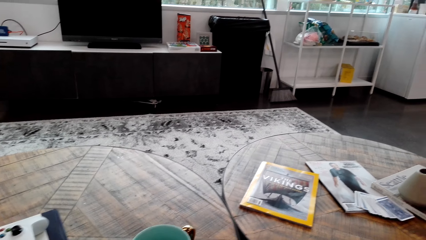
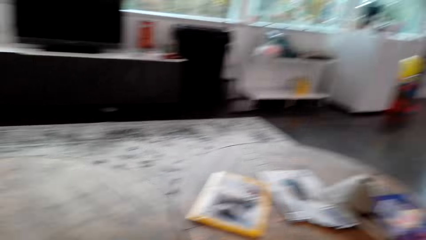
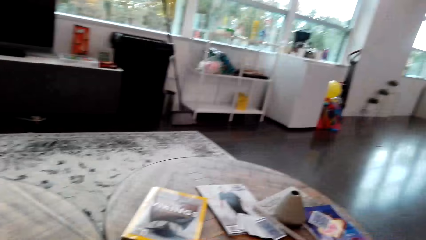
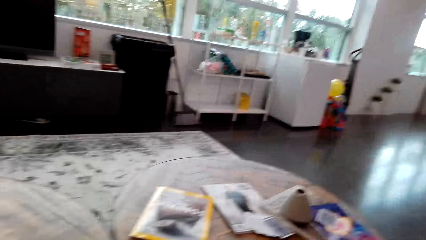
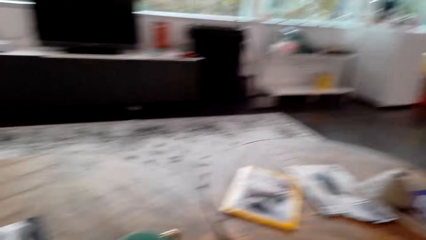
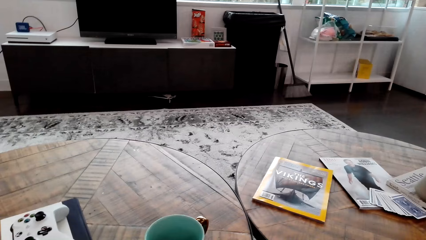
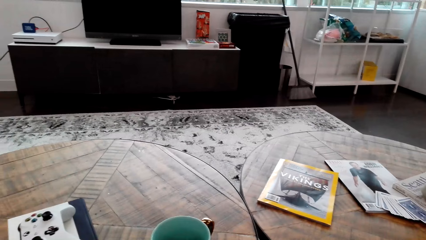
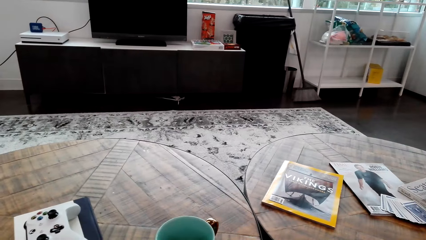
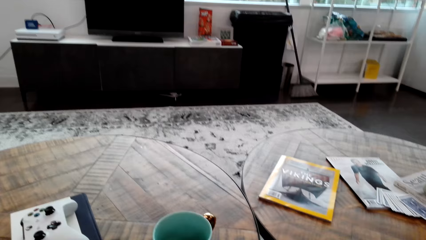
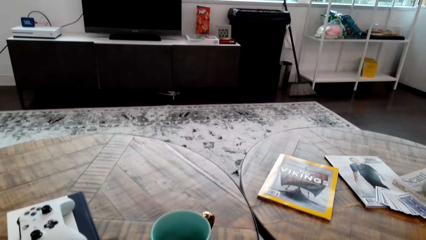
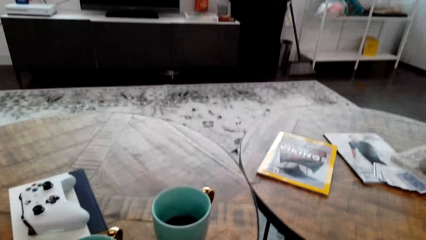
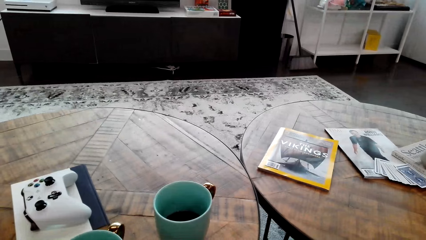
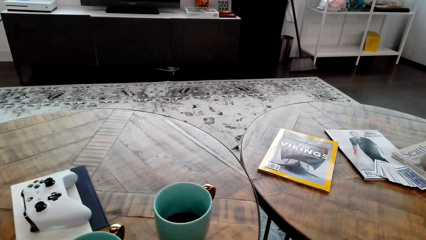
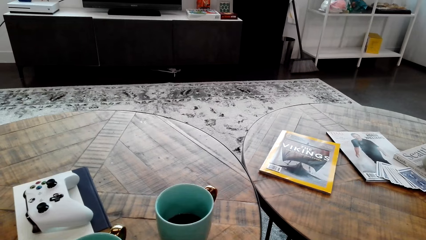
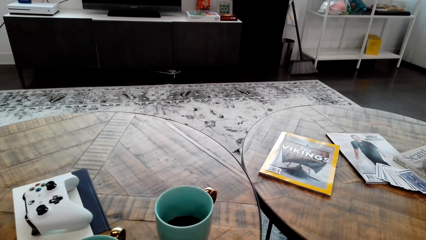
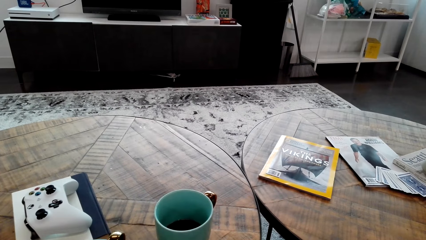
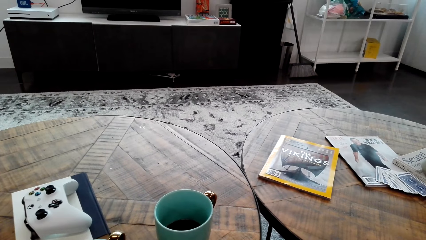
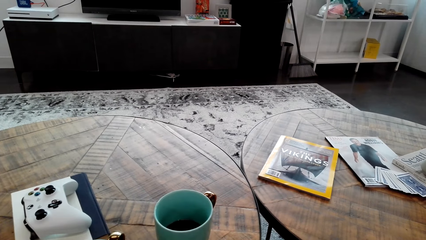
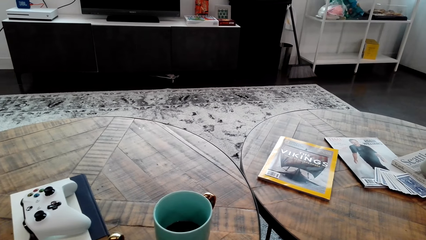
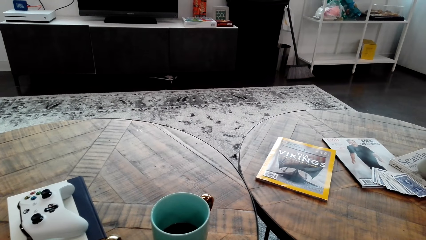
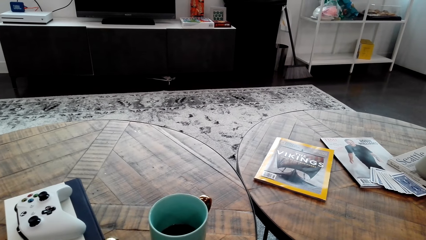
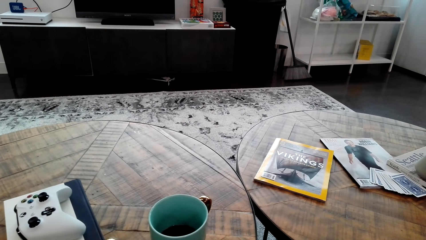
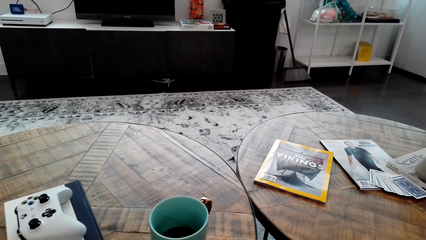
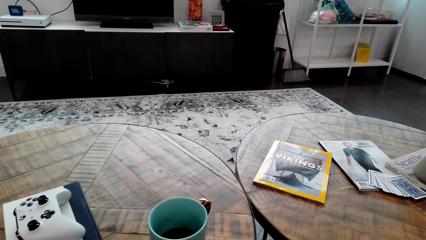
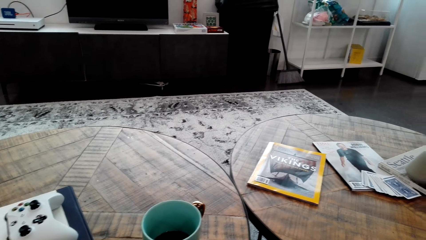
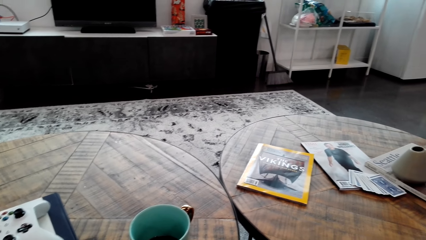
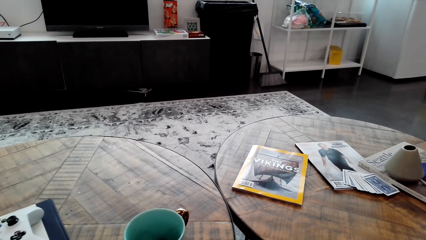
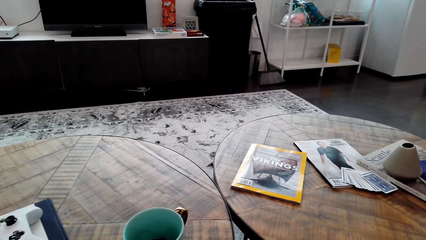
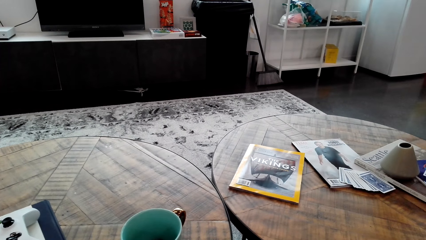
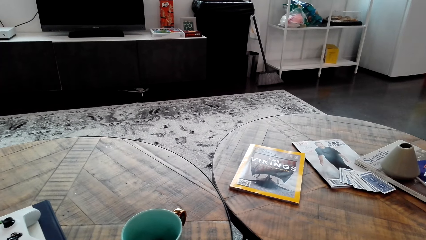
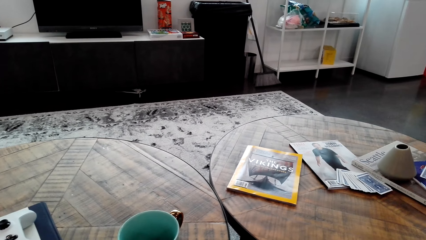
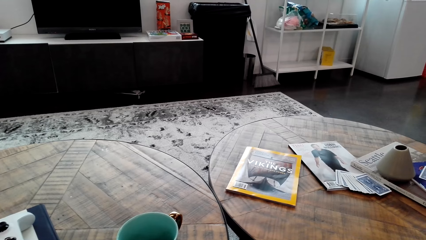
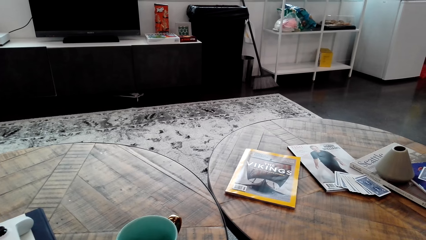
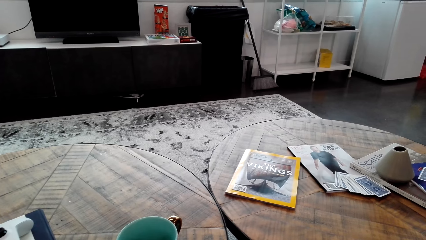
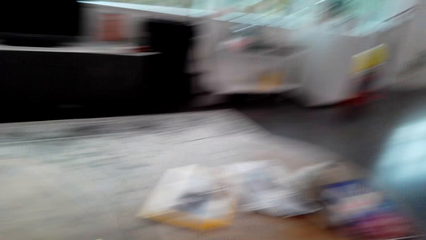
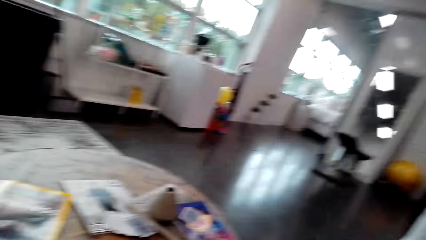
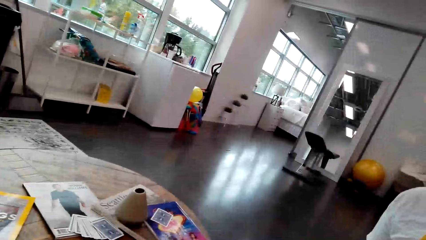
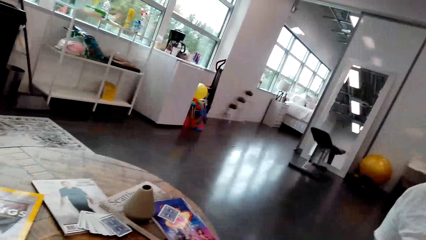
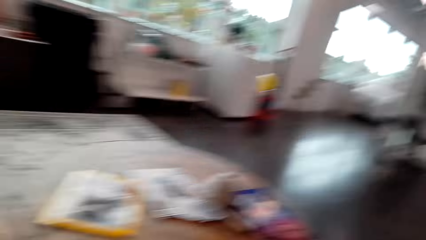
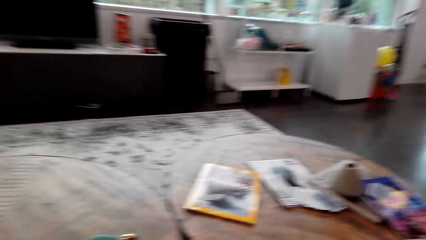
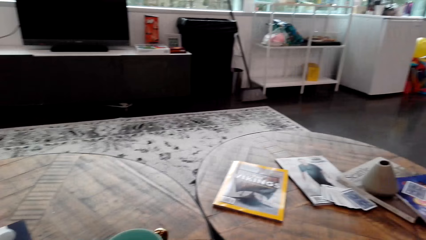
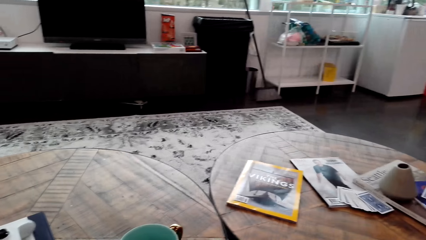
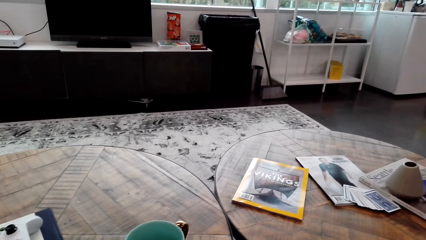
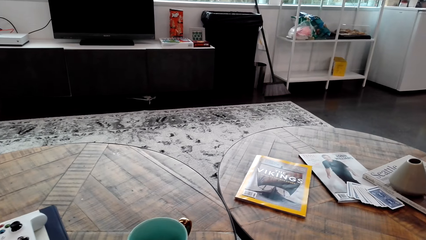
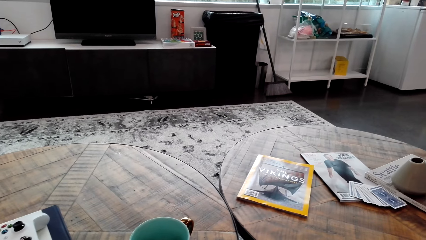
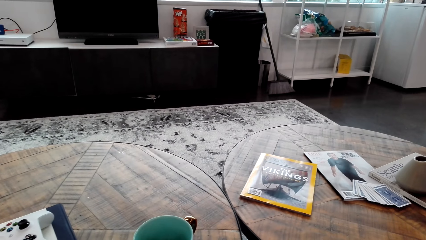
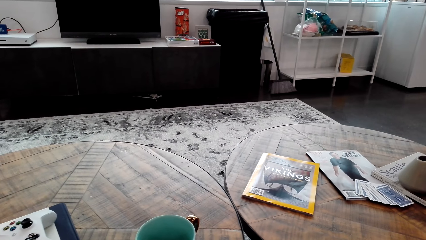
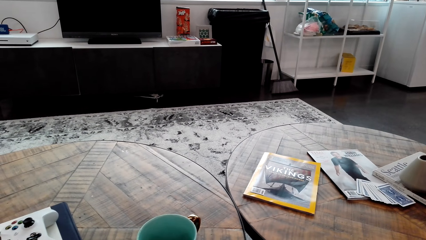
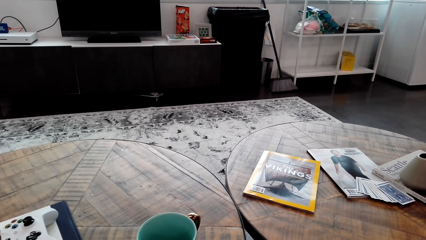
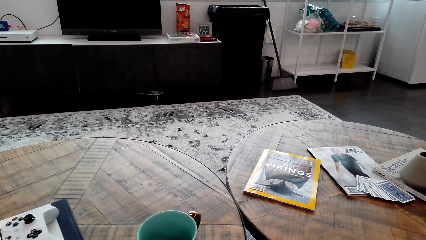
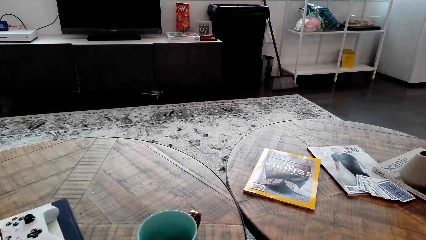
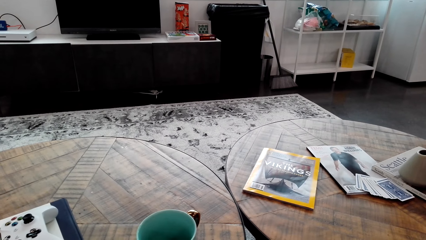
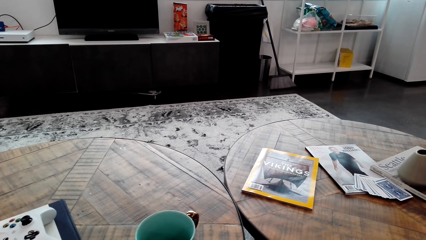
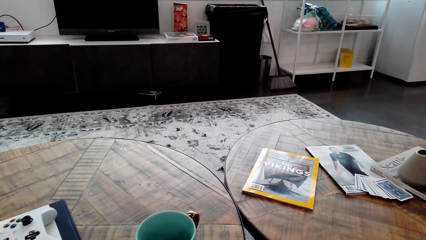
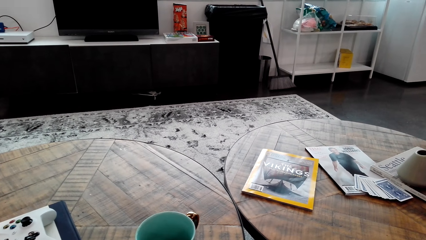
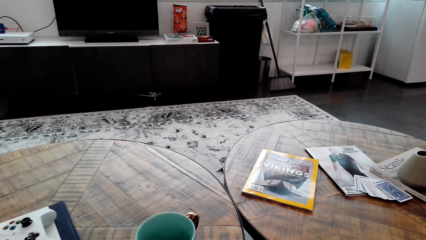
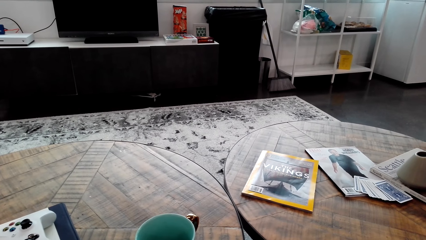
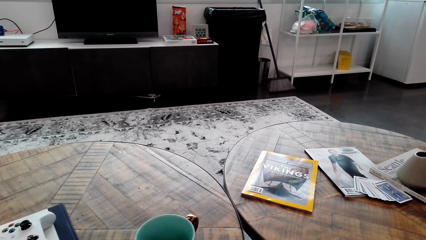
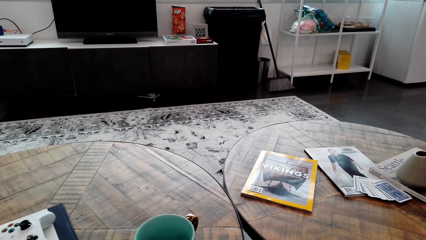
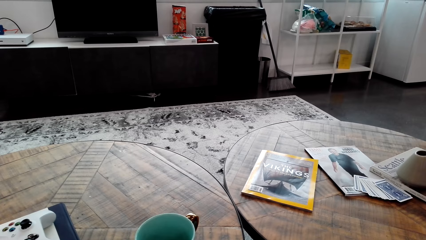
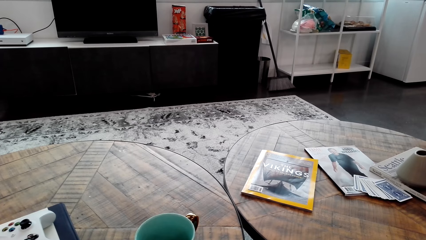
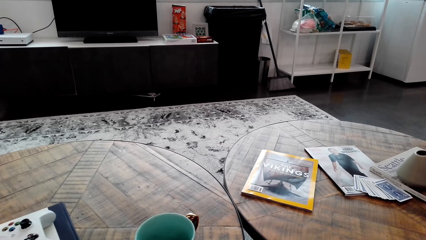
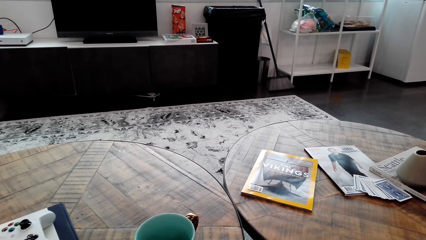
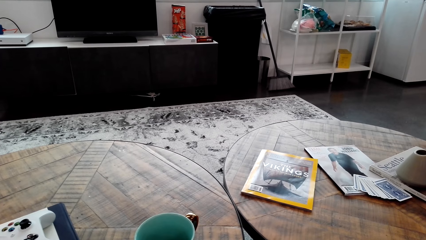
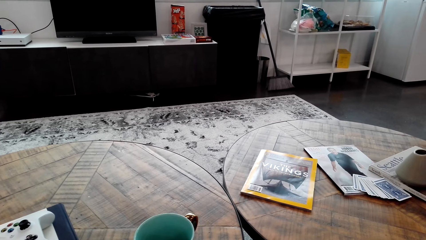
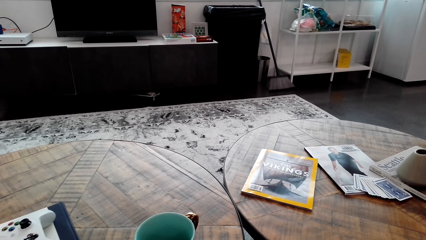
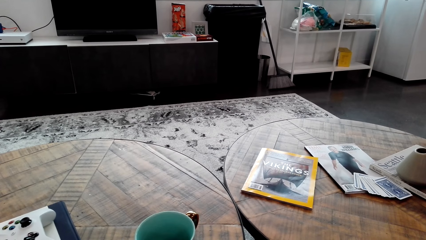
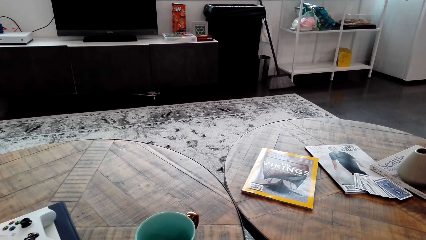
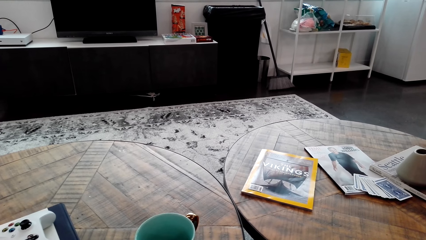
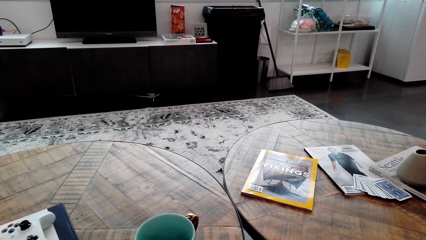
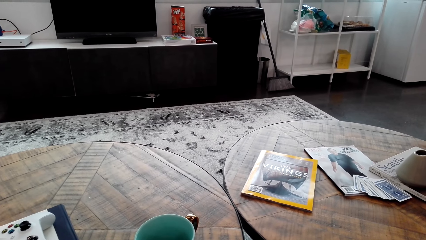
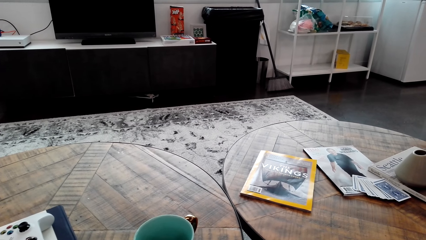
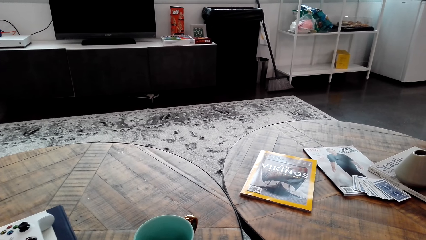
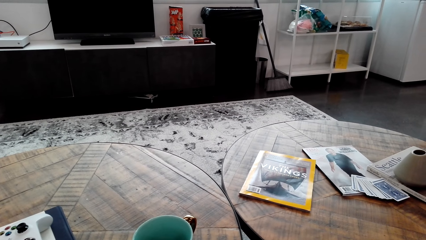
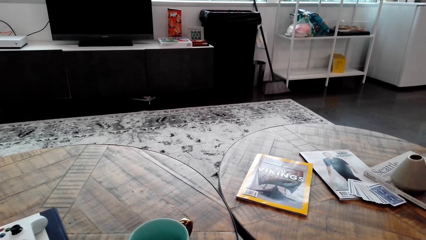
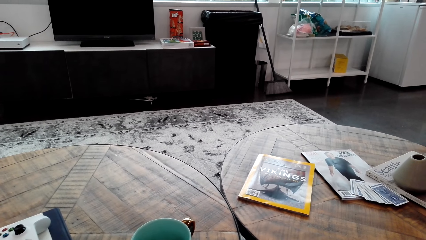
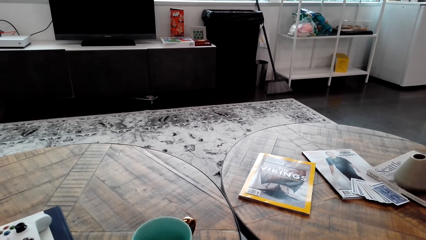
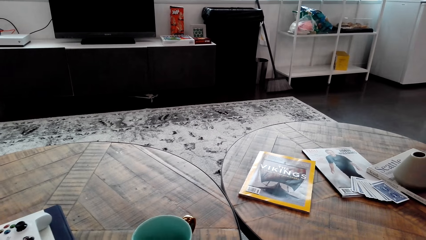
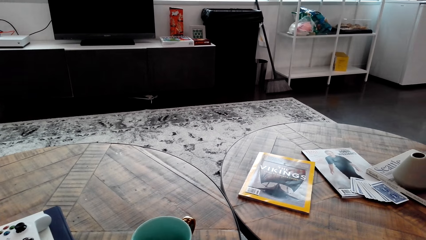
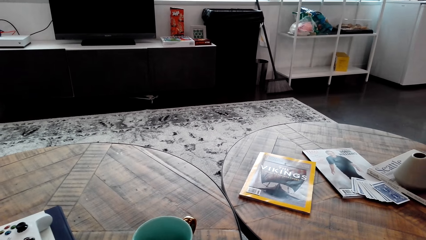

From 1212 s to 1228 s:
The camera wearer looks around. They stare at the cards. They turn around the room. They look around. They stare at the cards.
